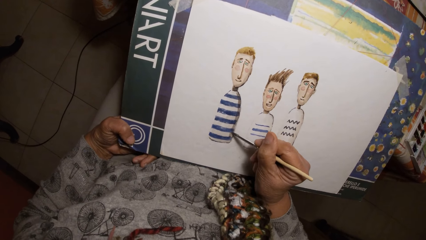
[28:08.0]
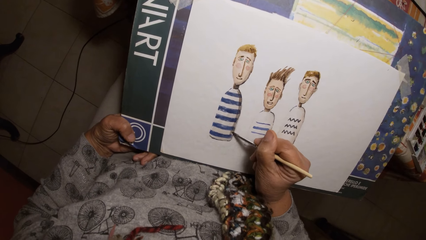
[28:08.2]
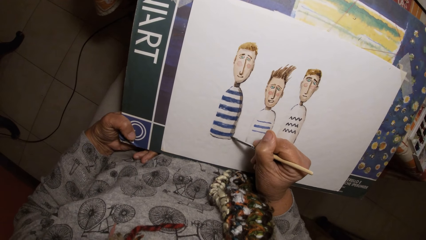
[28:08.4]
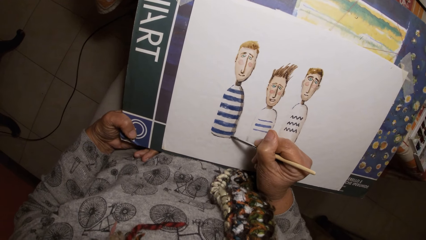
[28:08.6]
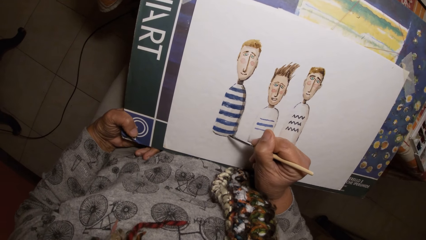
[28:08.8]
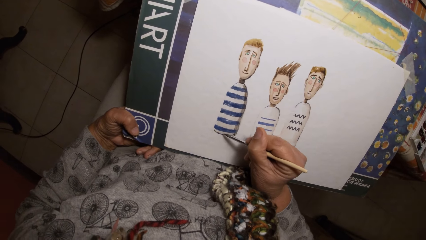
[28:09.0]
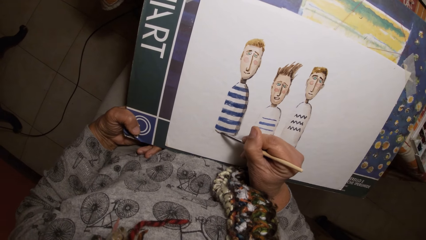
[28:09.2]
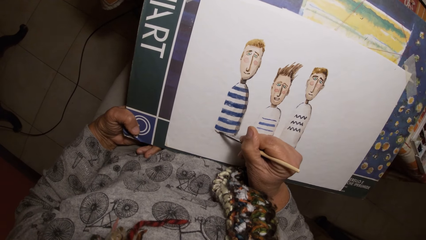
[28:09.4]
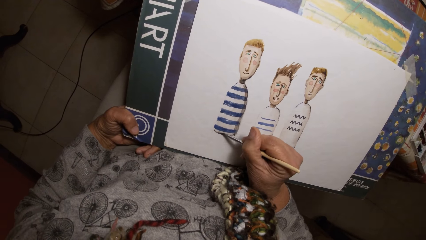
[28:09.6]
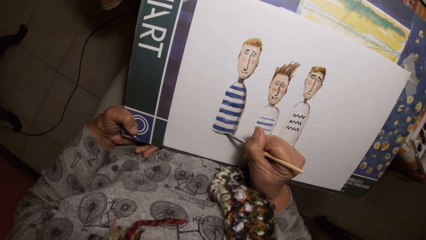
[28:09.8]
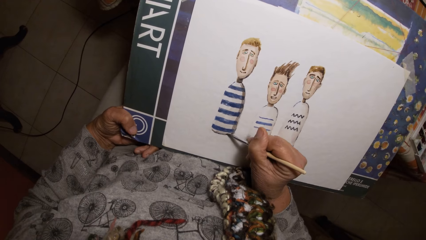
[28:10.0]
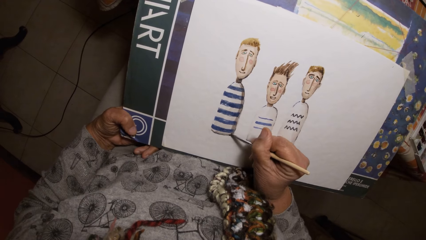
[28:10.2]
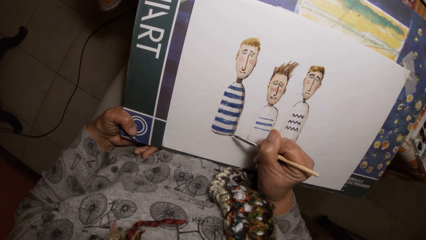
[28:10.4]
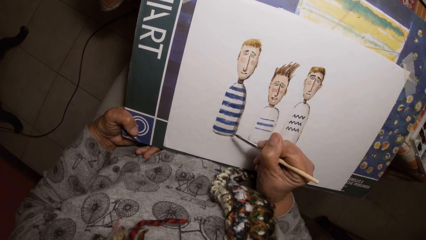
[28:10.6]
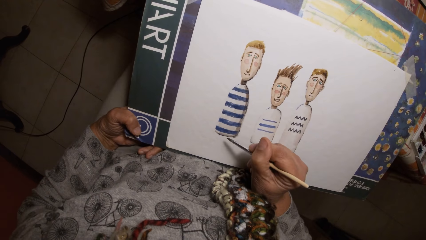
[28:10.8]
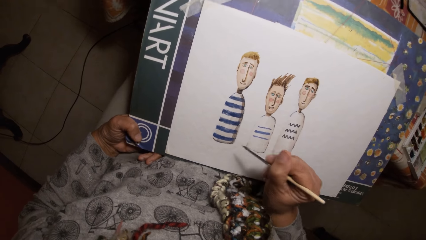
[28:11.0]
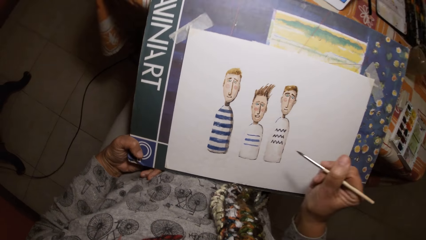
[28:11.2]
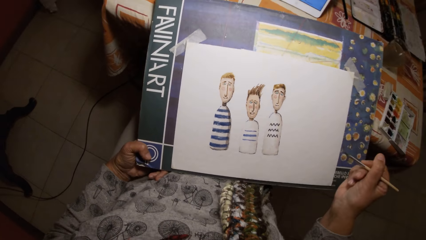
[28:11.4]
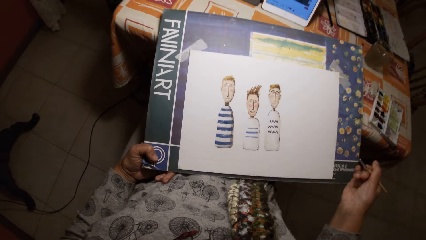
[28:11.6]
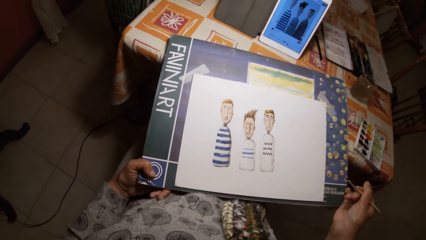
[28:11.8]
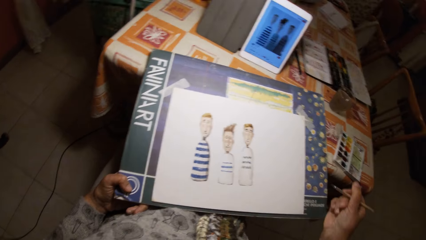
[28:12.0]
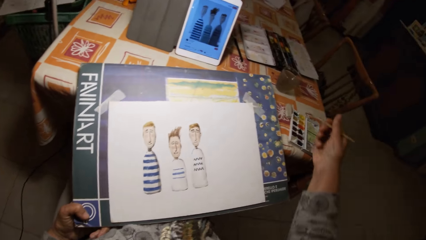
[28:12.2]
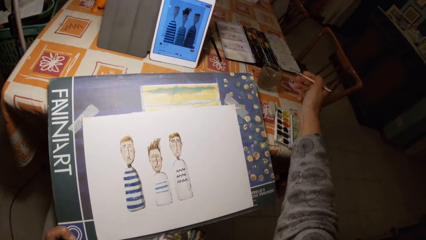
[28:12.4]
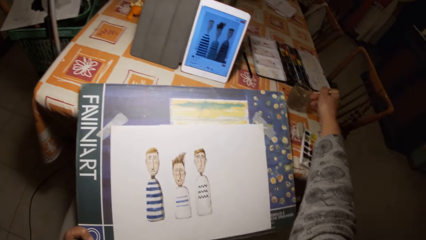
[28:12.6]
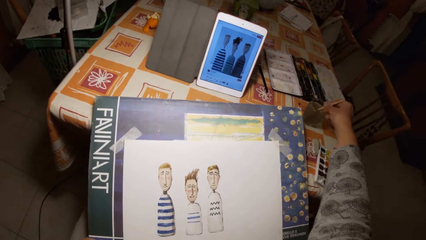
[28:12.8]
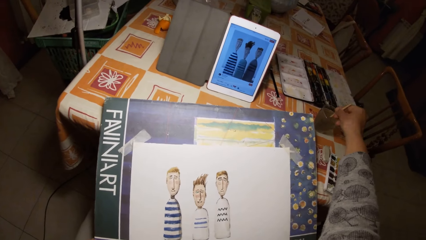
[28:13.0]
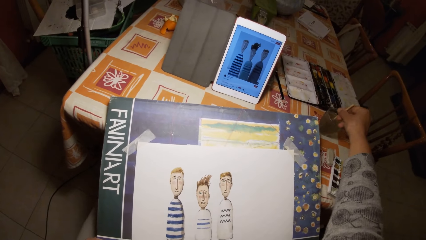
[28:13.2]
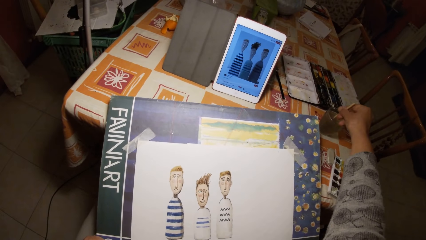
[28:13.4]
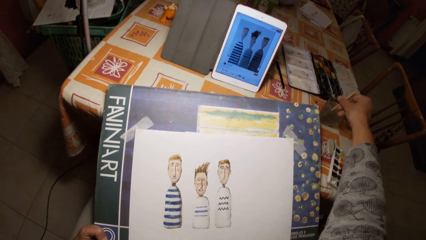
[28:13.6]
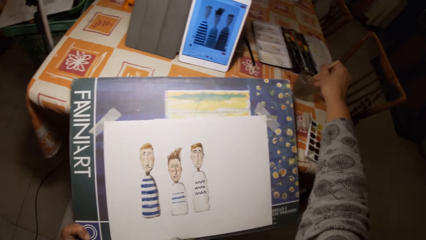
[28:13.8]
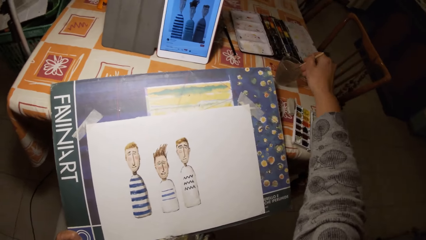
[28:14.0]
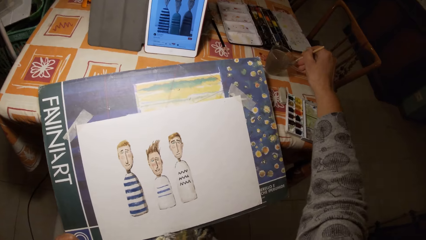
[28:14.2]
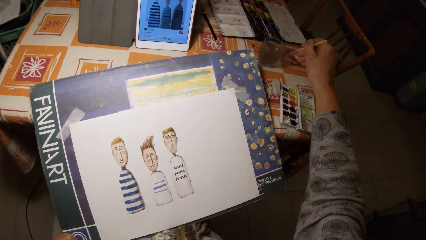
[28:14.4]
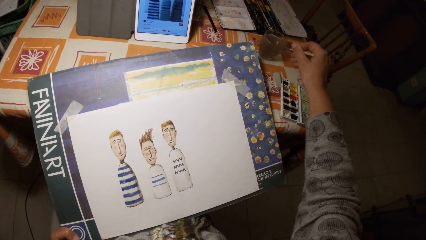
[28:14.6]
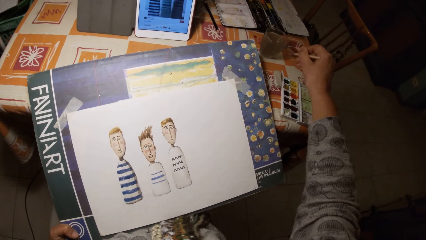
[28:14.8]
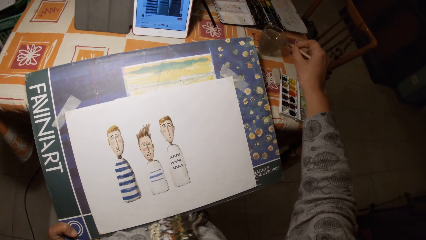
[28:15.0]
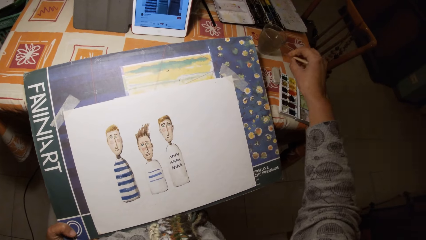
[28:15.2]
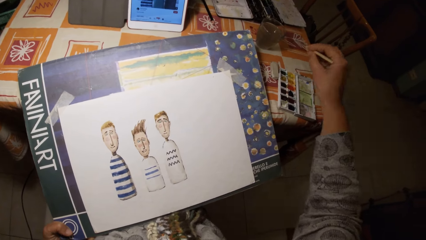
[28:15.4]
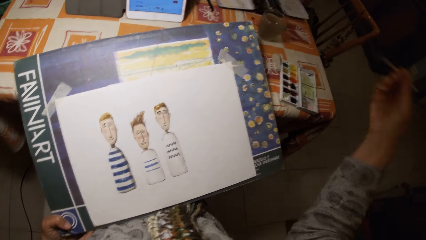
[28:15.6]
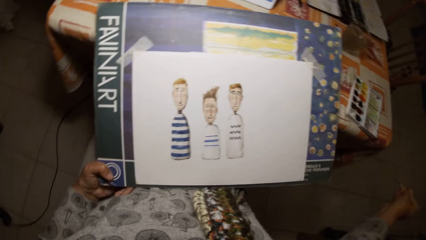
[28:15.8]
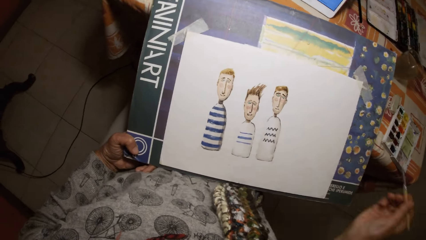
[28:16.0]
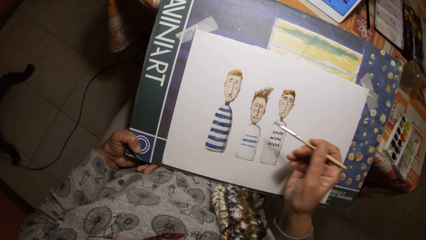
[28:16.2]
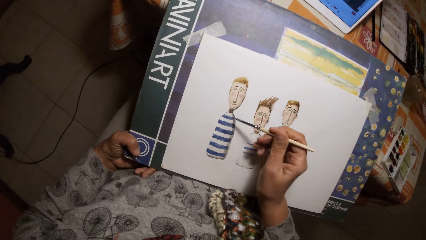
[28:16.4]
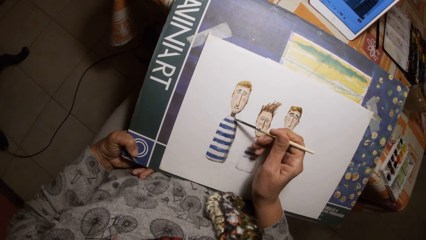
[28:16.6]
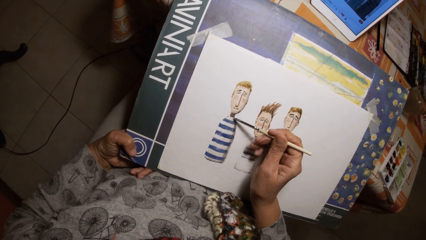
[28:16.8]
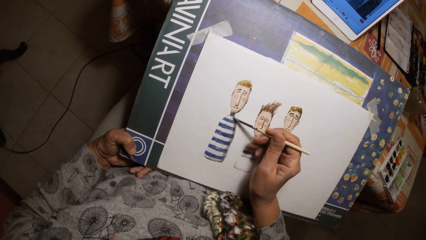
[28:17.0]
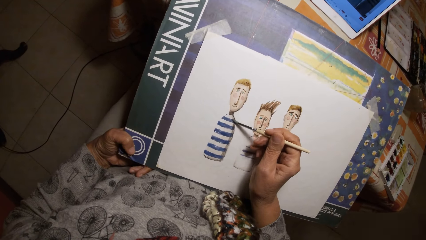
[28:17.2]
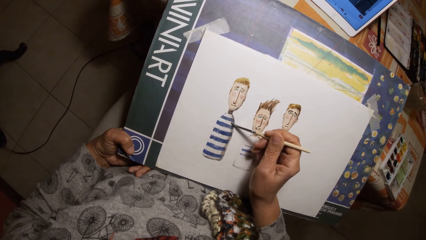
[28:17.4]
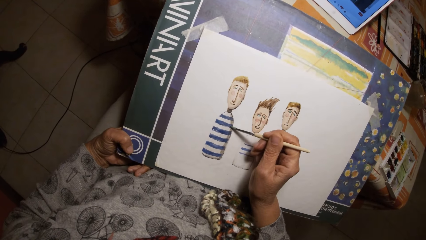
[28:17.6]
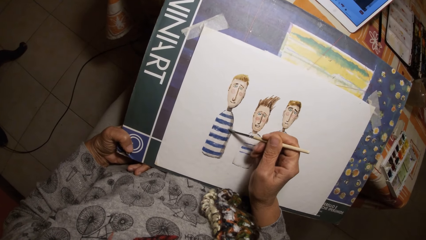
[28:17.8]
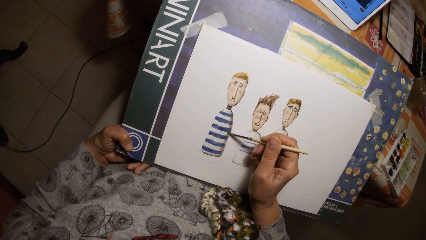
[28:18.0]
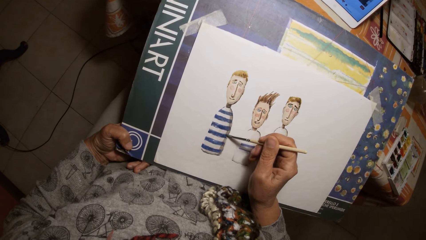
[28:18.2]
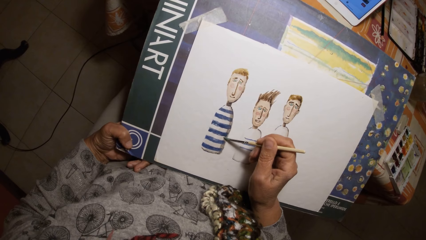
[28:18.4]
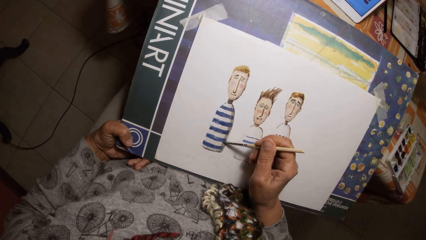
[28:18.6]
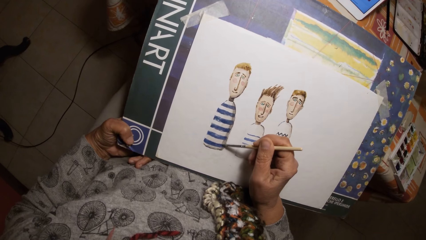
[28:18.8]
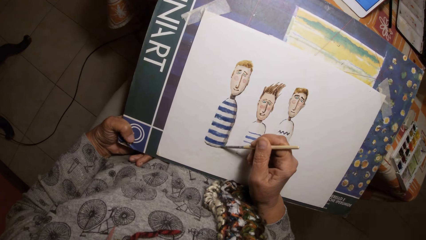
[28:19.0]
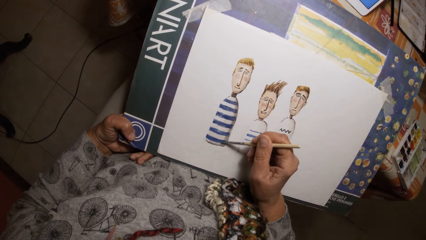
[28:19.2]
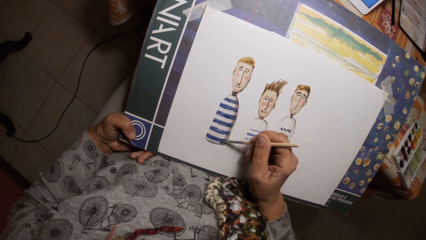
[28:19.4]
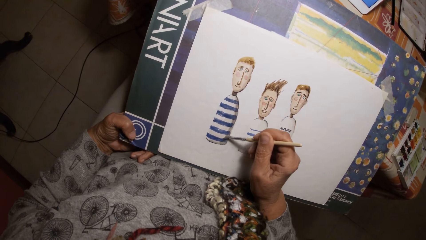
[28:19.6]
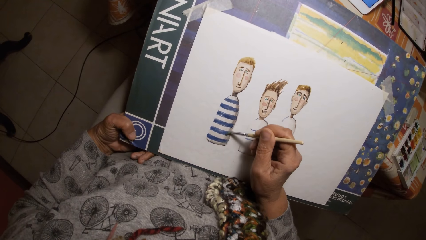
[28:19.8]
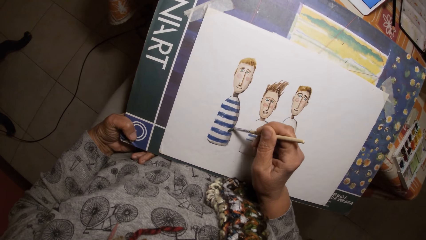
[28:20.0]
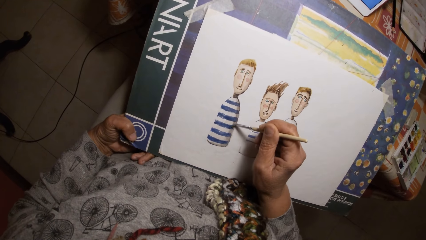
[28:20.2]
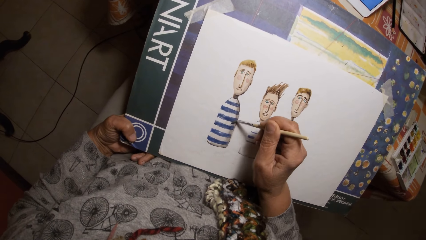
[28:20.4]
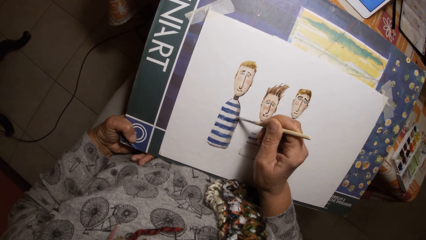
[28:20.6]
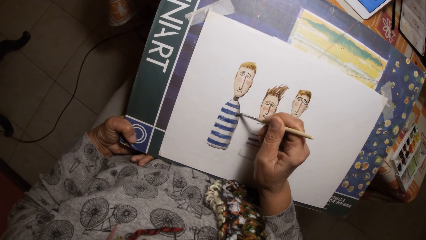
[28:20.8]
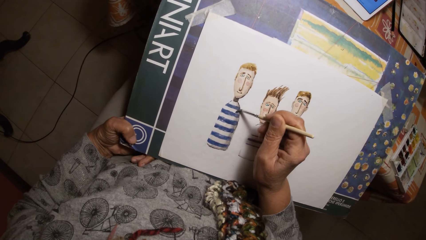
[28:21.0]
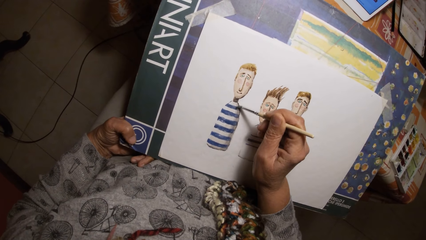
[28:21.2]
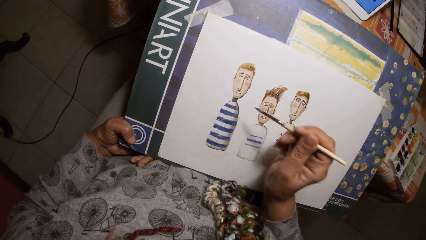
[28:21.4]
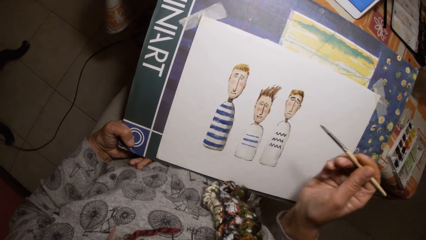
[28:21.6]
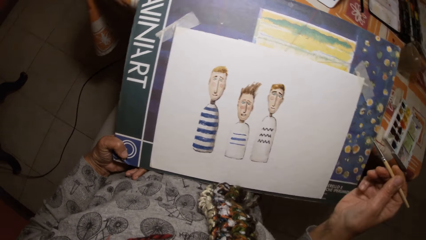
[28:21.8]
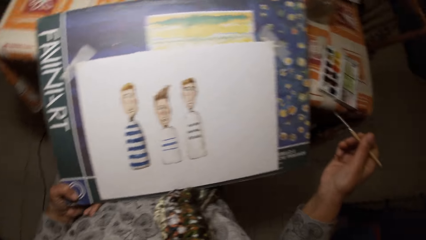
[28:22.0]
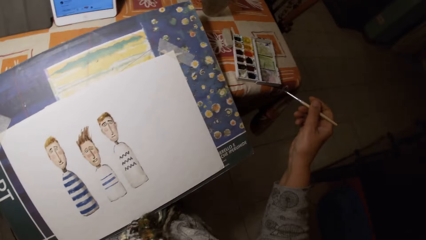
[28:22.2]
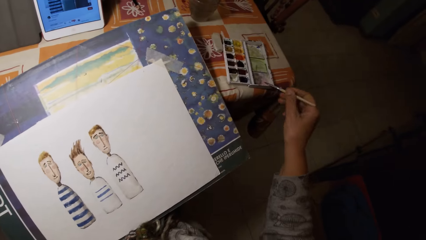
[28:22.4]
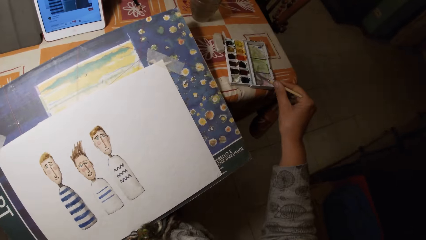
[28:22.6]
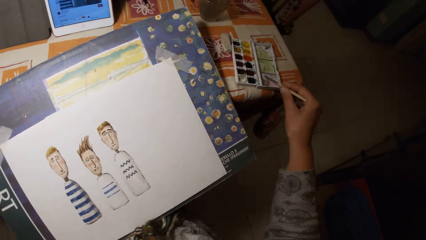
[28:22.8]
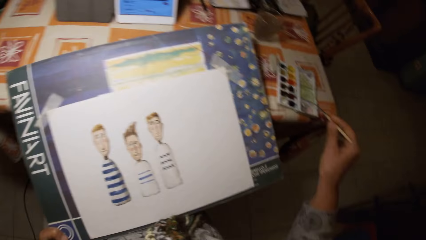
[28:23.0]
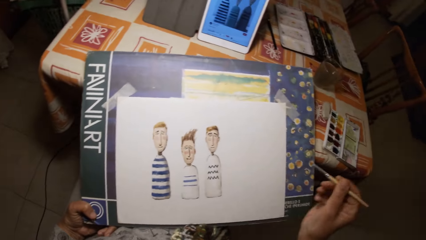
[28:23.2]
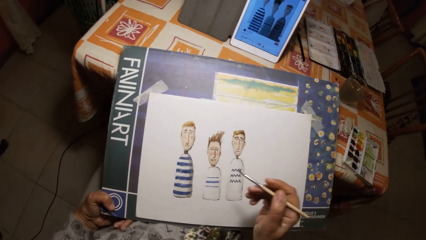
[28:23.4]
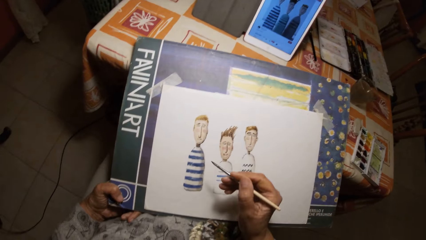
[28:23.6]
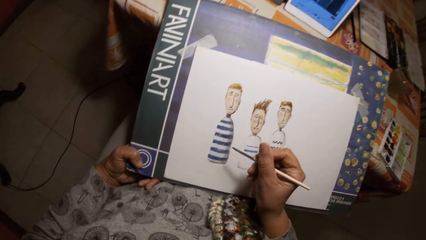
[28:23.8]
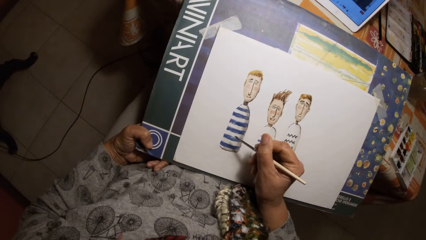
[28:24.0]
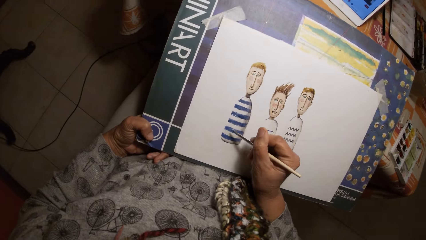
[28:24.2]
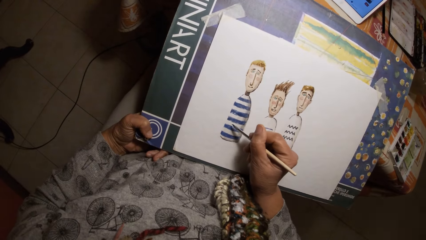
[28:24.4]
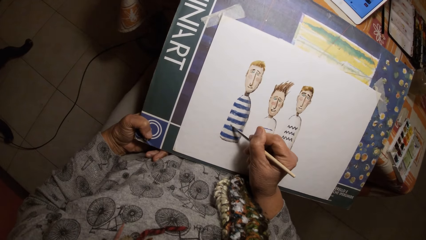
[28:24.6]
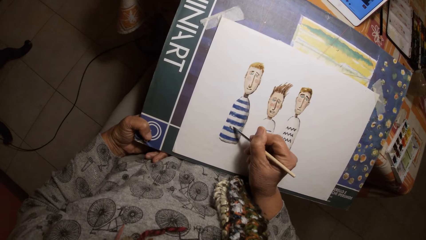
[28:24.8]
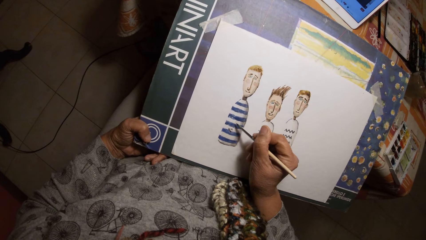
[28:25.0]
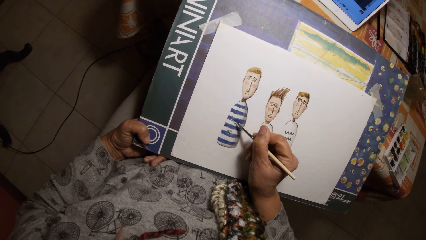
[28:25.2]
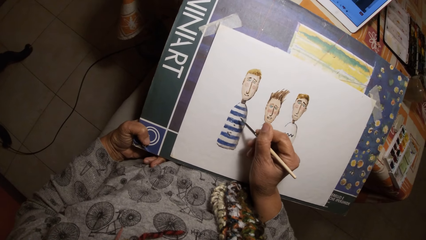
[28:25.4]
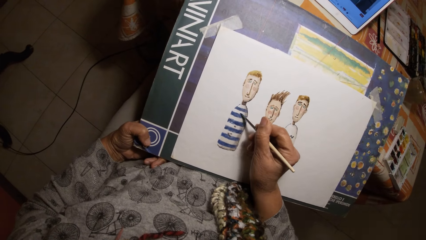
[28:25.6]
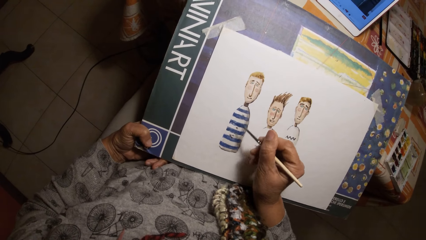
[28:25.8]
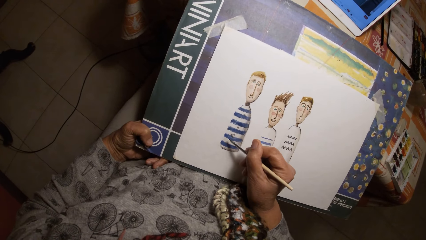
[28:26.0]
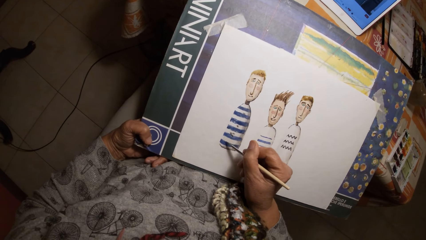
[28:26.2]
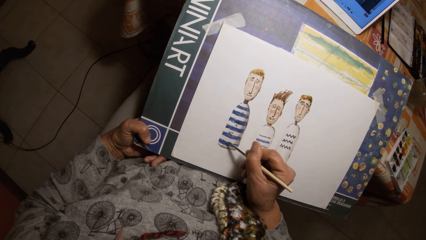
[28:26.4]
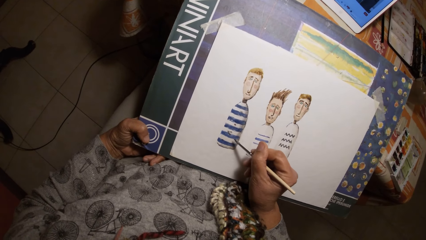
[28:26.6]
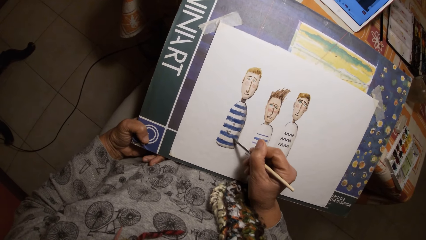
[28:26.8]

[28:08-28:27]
The camera wearer dips the brush in his right hand in a cup of water on the table. He scrapes the brush in his right hand on the rim of the cup on the table. He shakes the brush in his right hand. He paints on the paper with the brush in his right hand. He paints the paint palette cover with the brush in his right hand. He rubs the paint brush on the paint palette. He paints on the paper with the brush in his right hand.
